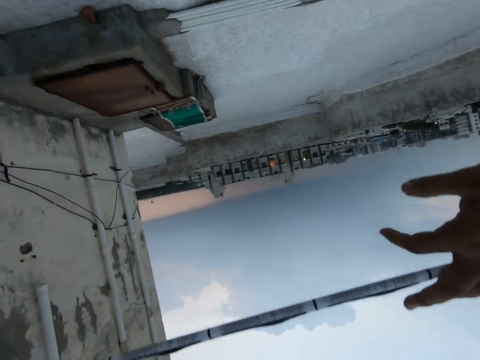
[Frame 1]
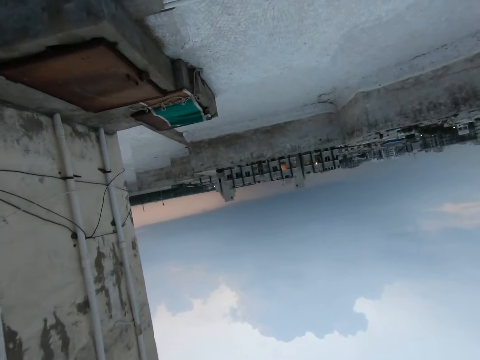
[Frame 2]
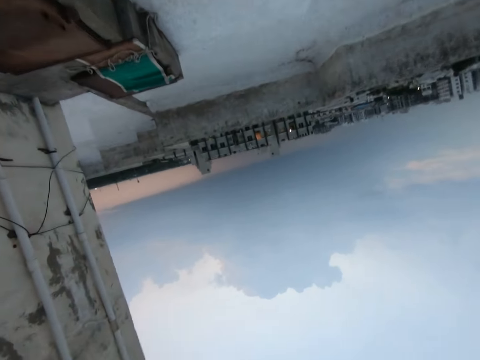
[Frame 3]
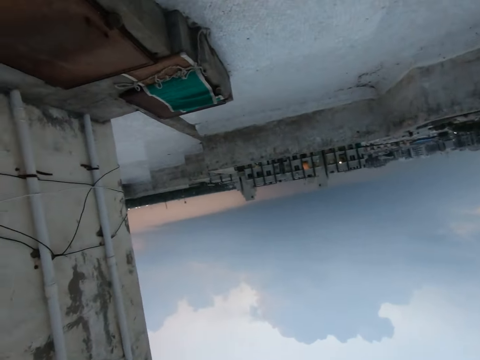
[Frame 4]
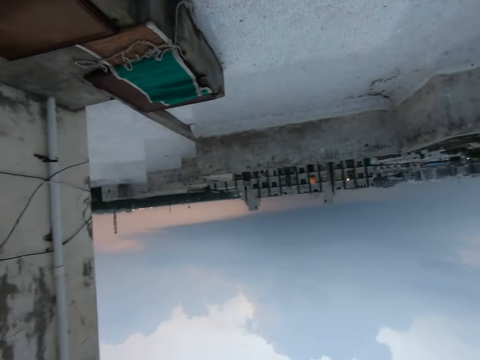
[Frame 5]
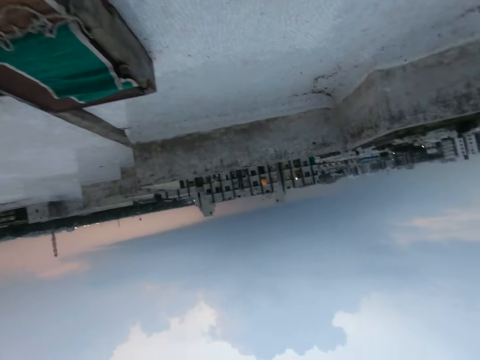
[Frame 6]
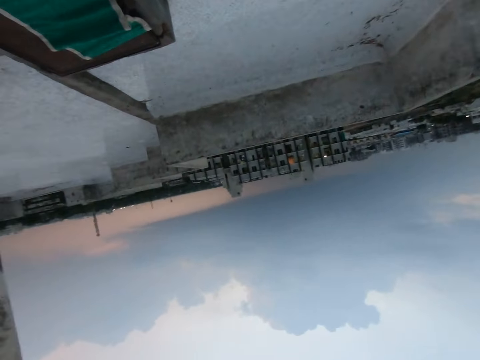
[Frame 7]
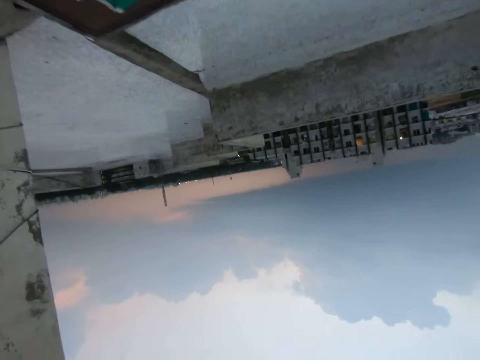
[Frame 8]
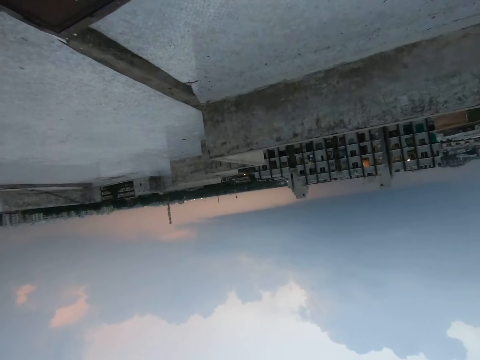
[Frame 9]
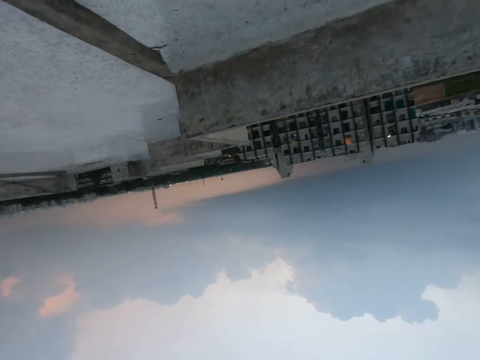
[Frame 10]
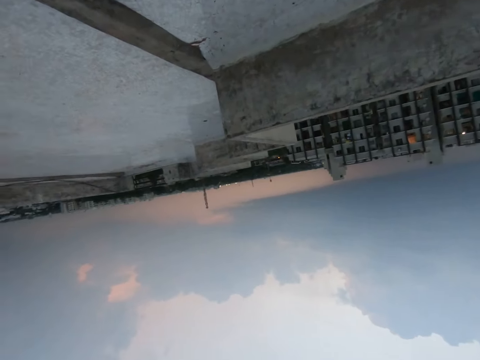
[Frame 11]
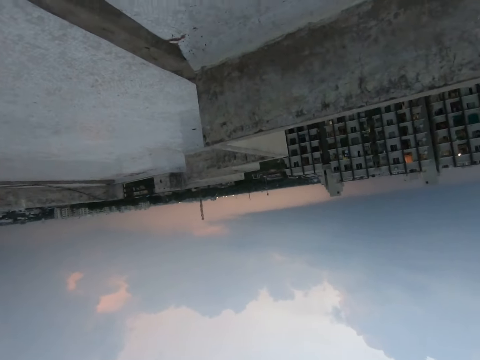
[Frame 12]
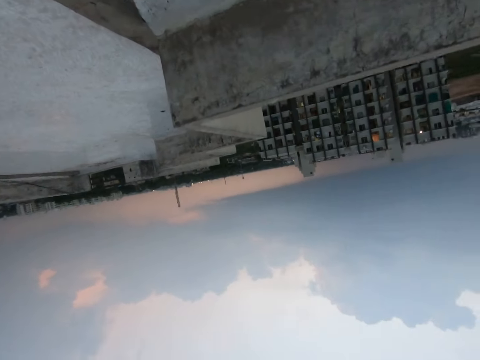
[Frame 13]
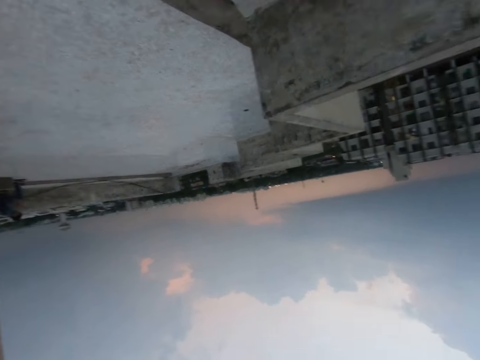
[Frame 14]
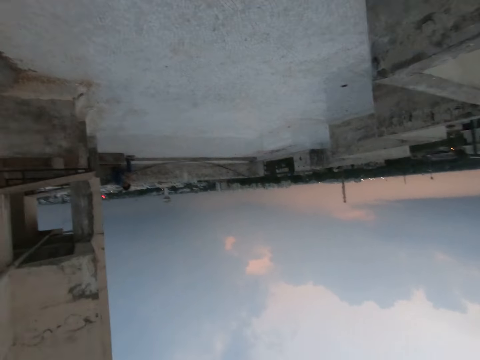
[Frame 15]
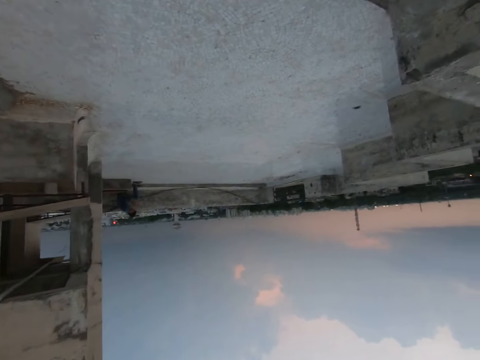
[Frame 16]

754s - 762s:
The camera wearer moves the hand to the rope. They hold the rope with a hand. They walk on the pavement.

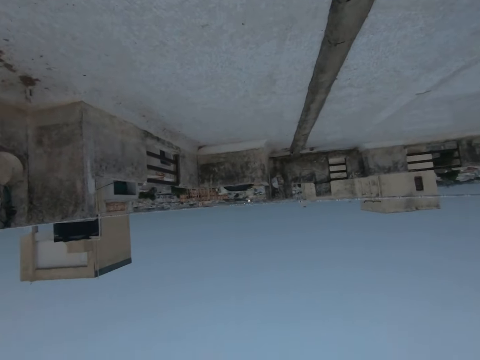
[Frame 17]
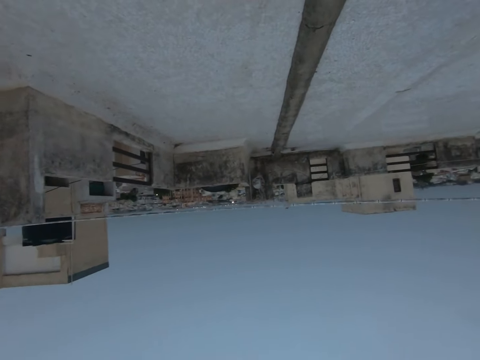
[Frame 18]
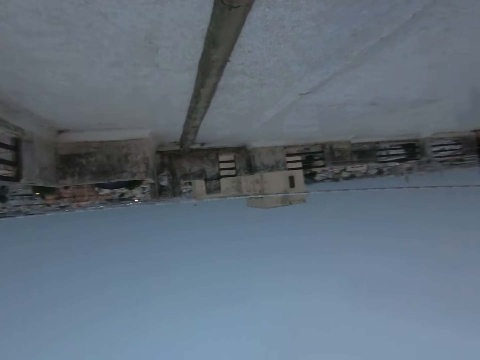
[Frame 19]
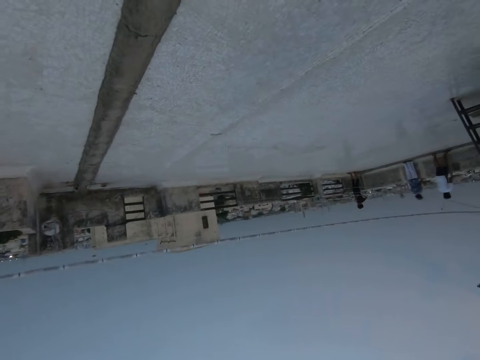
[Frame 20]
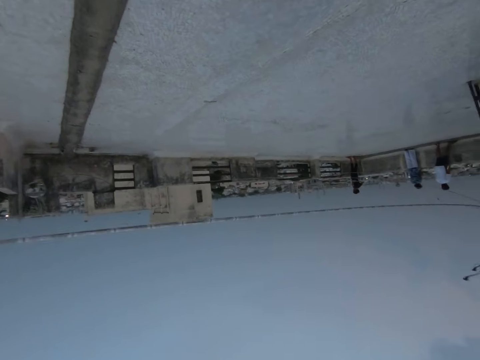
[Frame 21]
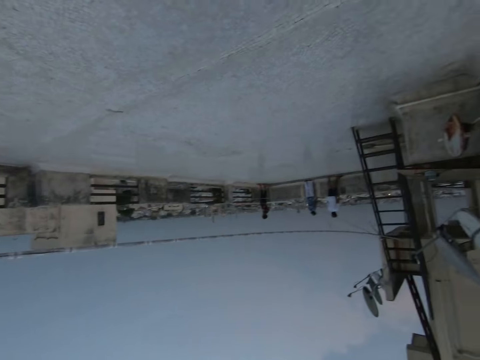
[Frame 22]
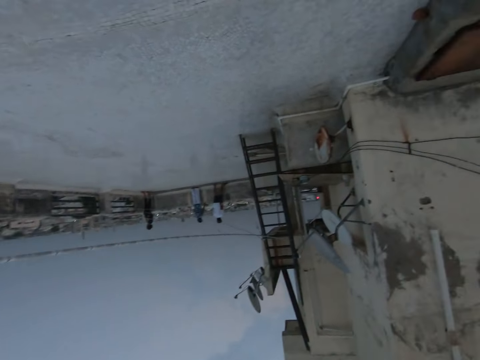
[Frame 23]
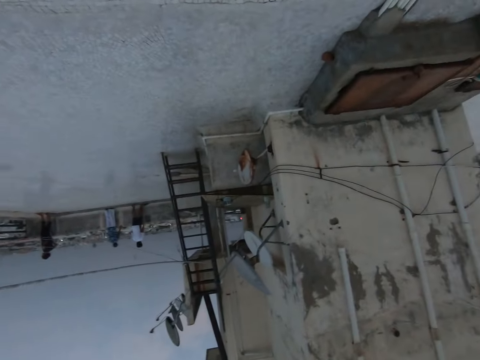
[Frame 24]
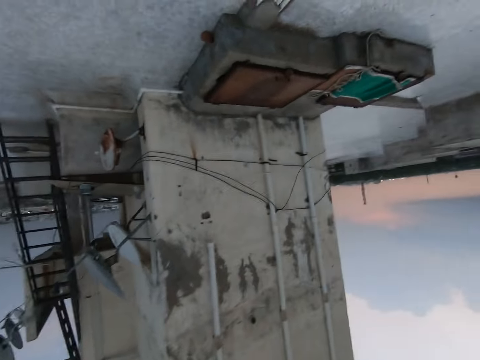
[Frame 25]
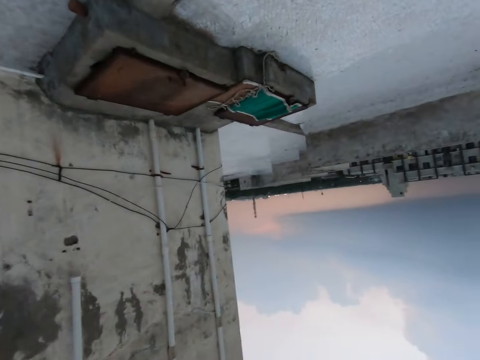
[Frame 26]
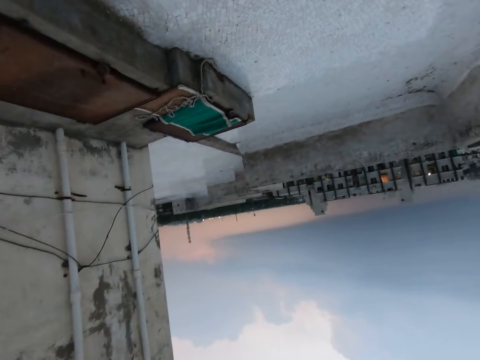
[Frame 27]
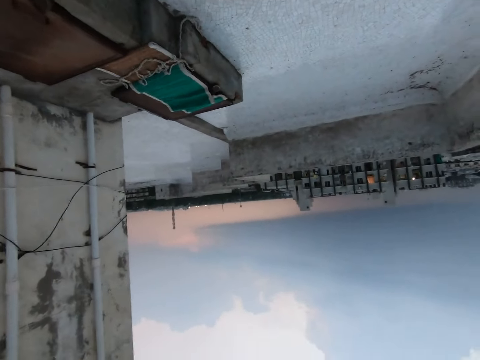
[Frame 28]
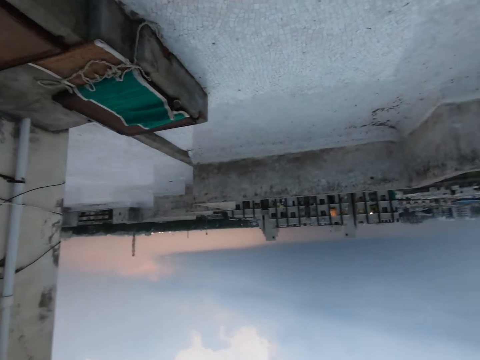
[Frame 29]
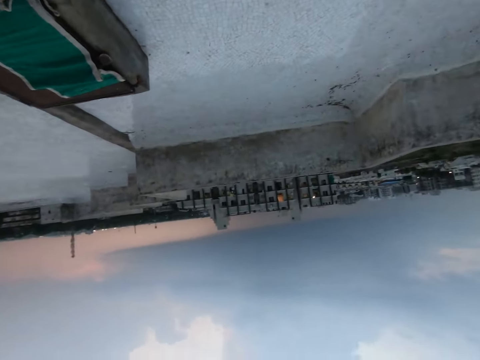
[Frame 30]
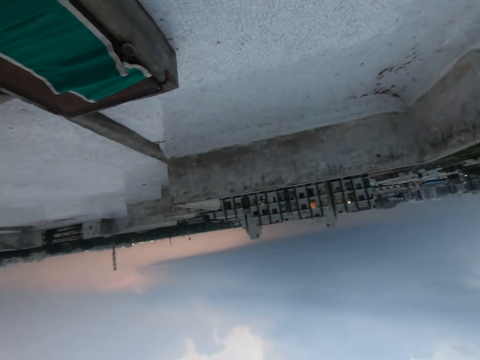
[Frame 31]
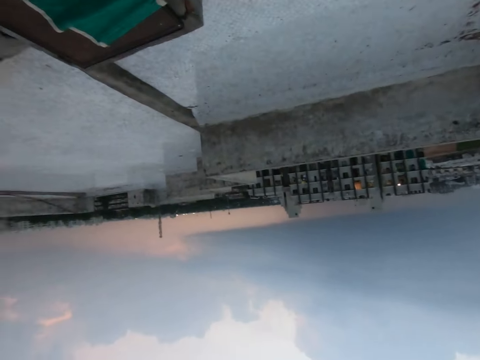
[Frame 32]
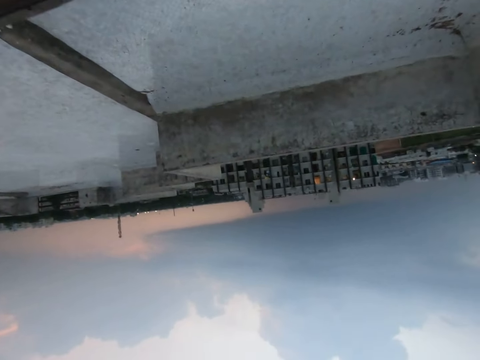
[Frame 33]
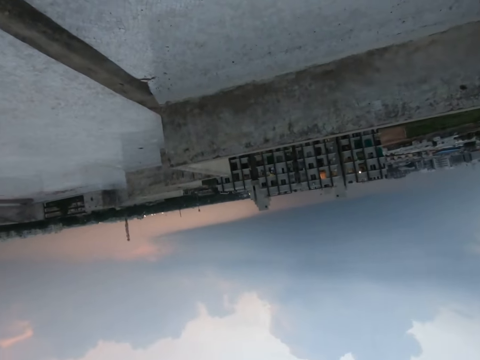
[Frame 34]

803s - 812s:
A person walks on the road. Another person moves near a third person. The third person stands near the second person.

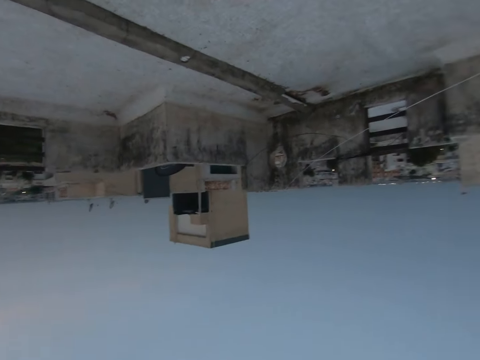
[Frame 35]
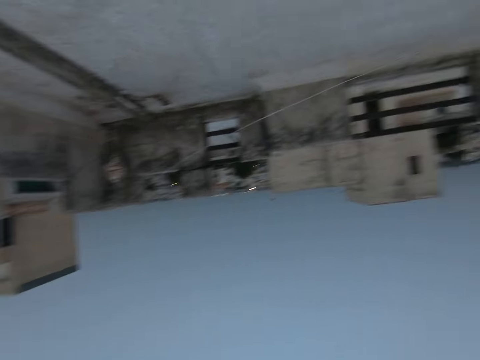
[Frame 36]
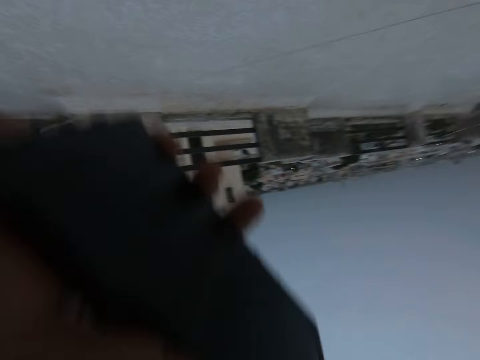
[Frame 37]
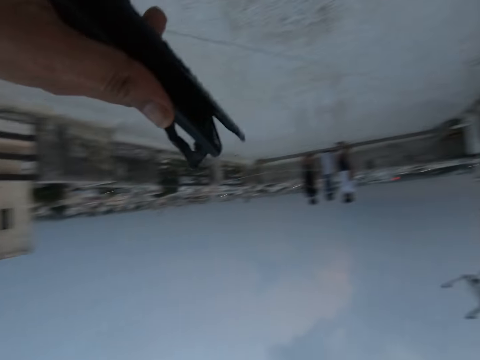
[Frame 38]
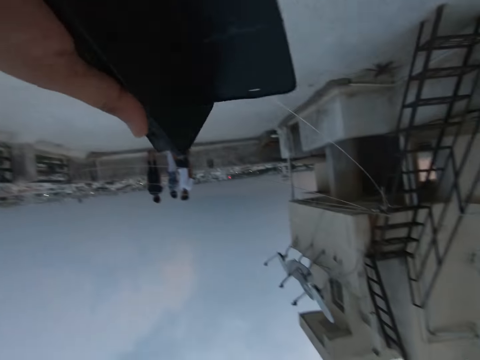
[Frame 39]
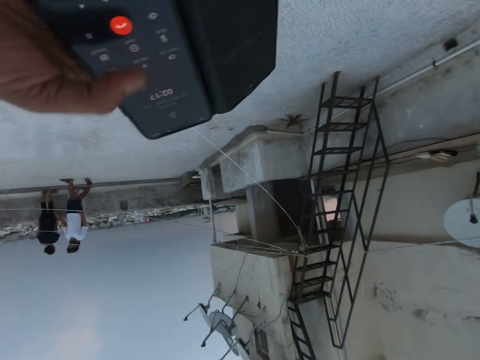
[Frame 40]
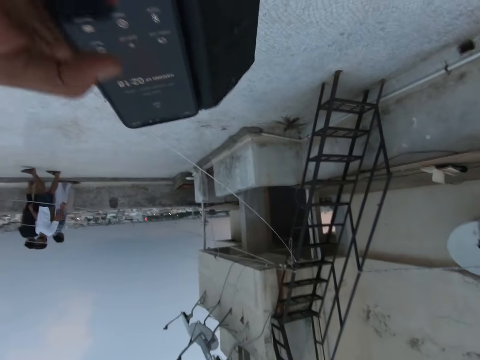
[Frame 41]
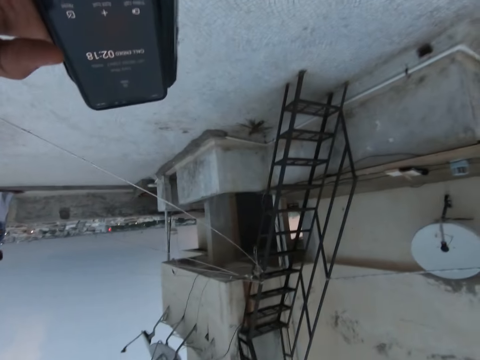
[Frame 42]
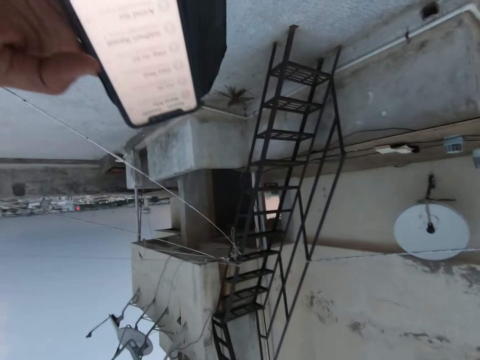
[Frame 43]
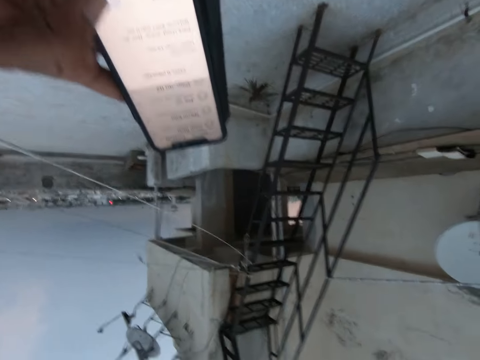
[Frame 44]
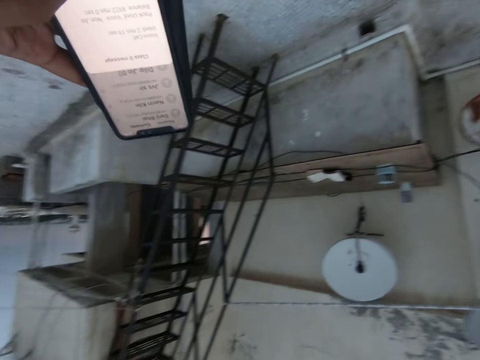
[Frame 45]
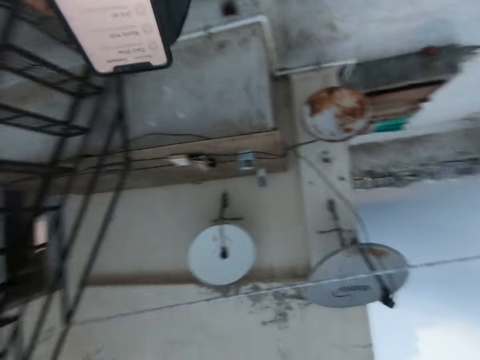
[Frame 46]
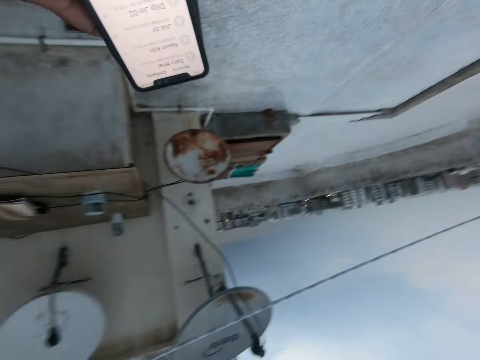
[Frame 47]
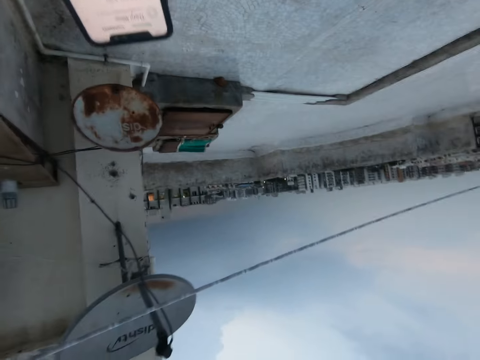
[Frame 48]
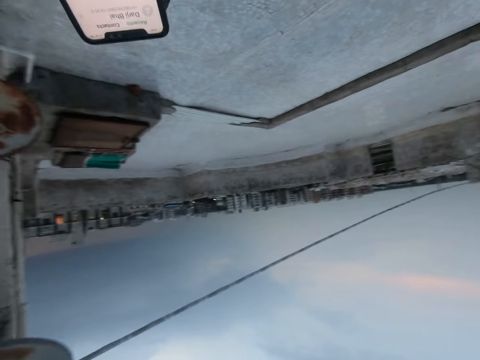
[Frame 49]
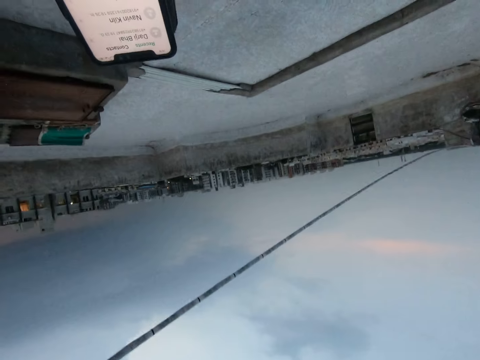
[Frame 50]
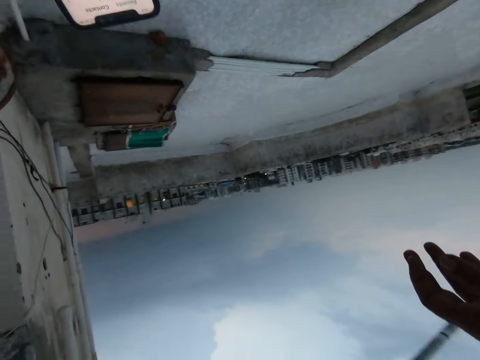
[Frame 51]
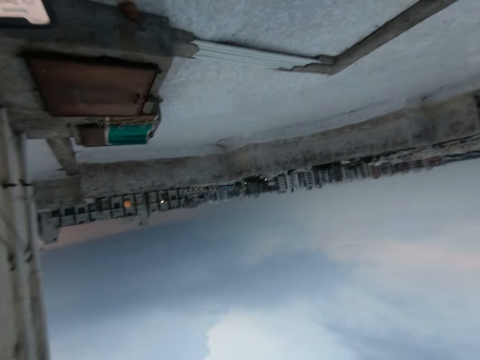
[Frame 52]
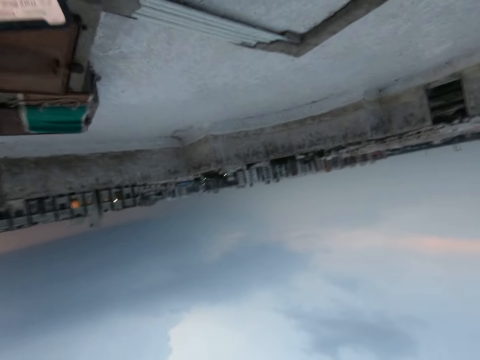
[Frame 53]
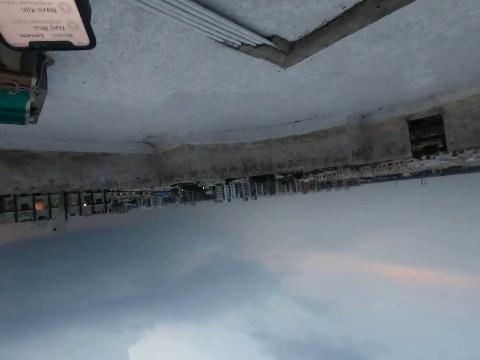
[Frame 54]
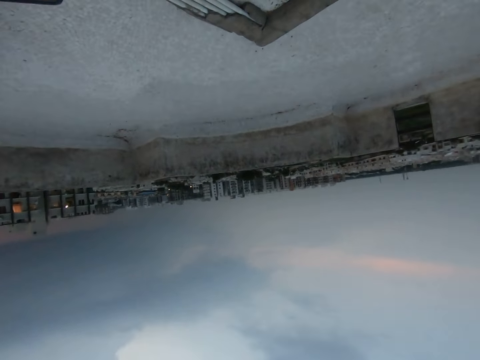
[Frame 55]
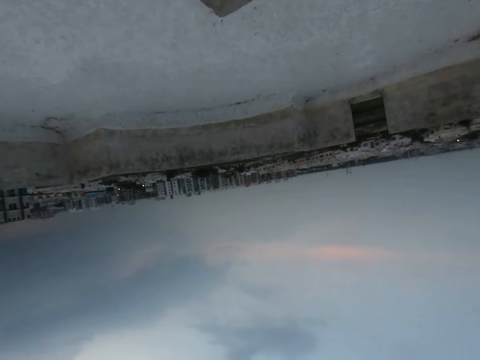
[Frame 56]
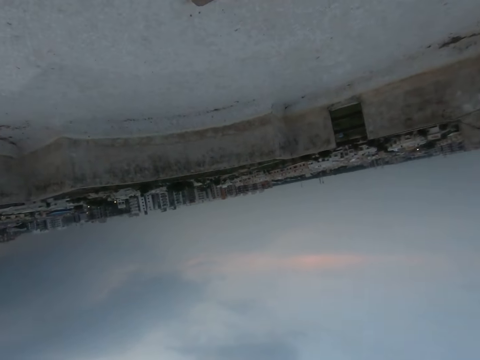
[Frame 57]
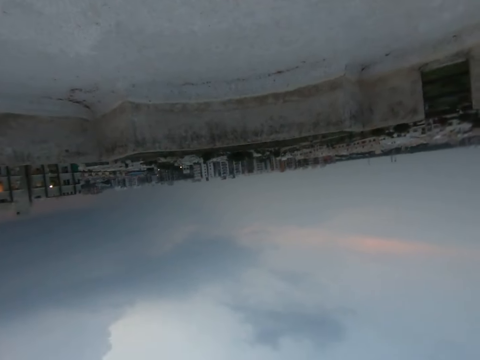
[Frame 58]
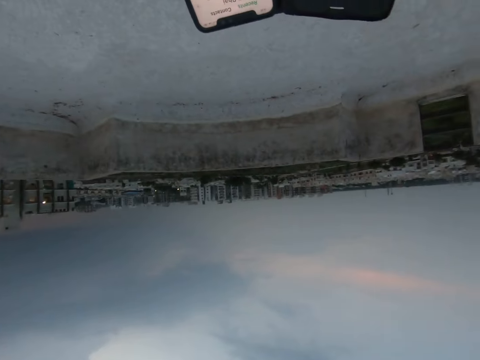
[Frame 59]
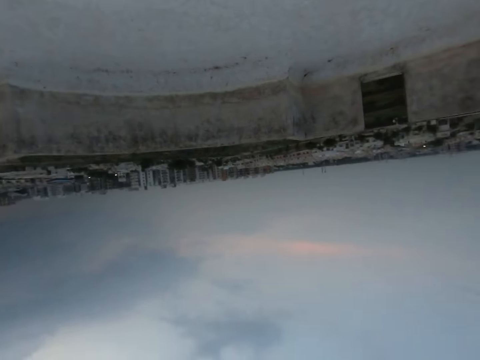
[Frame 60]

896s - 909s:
The camera wearer holds the phone. They scroll through the phone. They press the phone.
